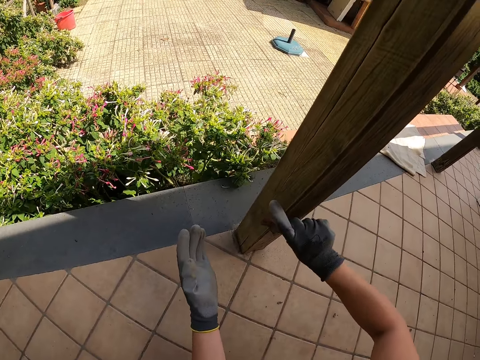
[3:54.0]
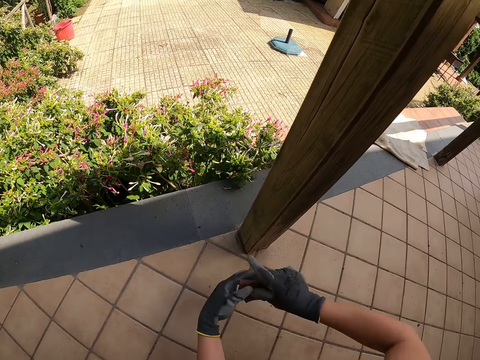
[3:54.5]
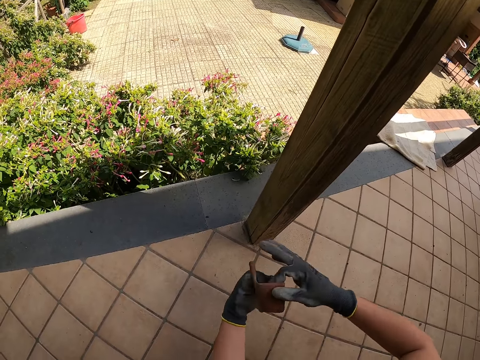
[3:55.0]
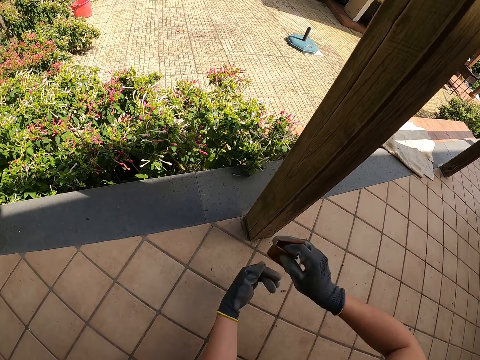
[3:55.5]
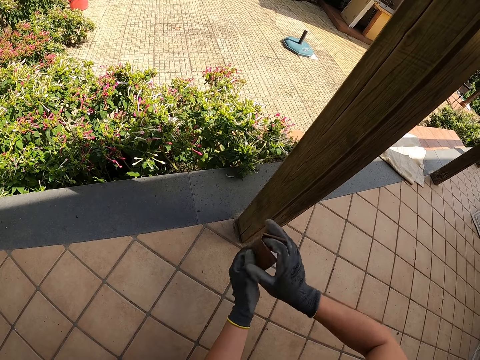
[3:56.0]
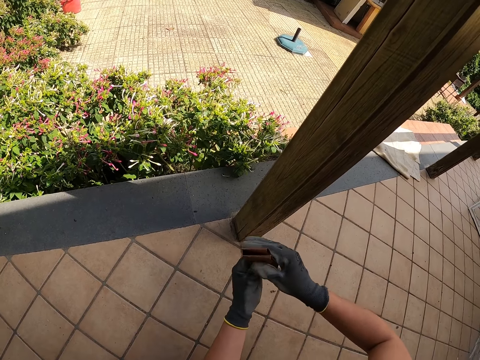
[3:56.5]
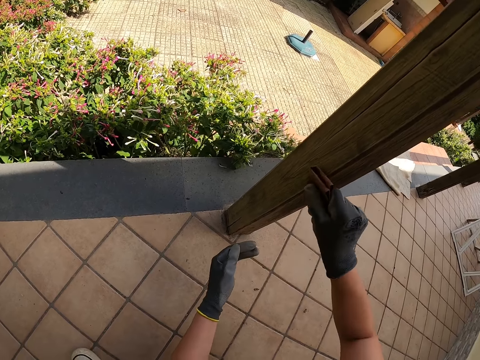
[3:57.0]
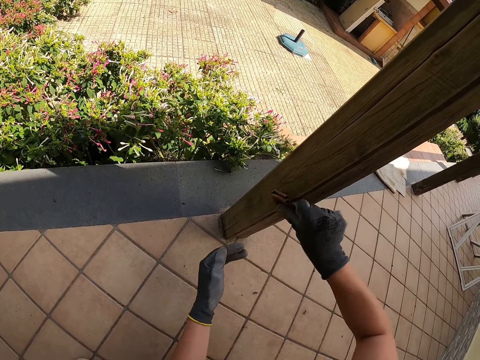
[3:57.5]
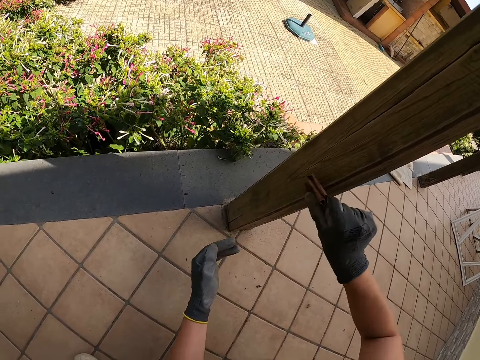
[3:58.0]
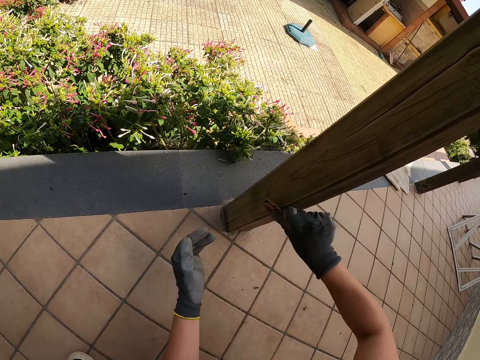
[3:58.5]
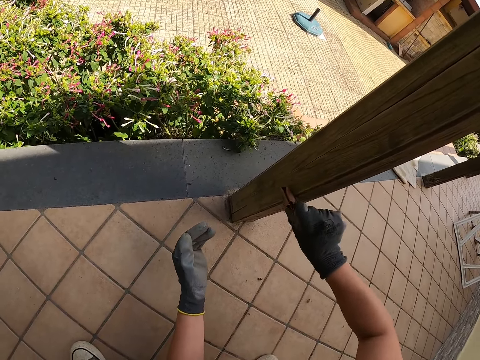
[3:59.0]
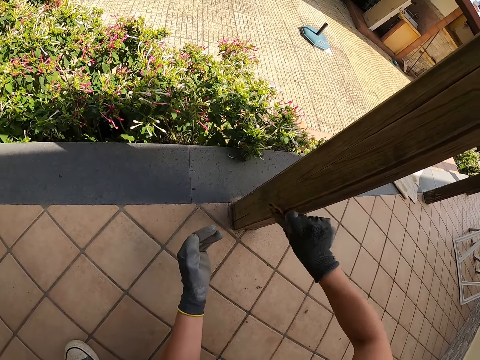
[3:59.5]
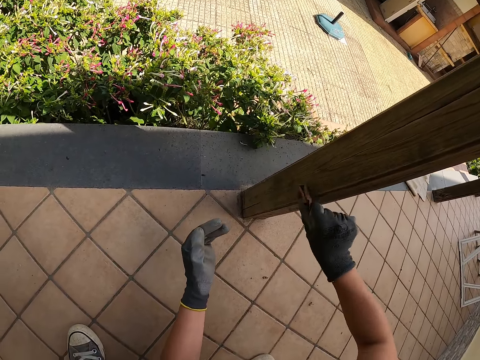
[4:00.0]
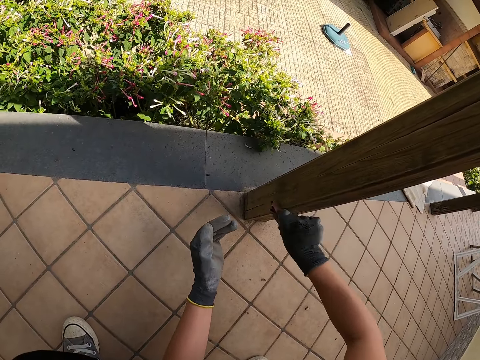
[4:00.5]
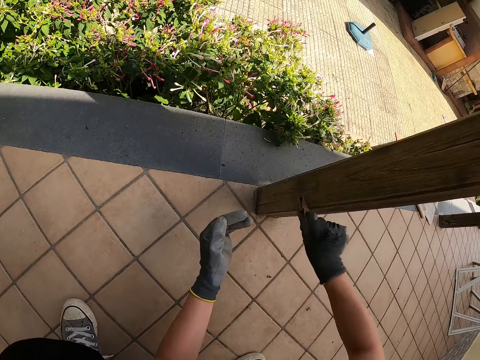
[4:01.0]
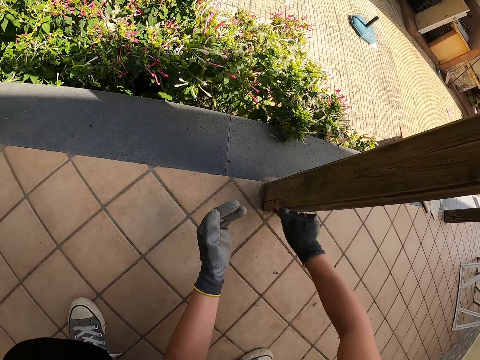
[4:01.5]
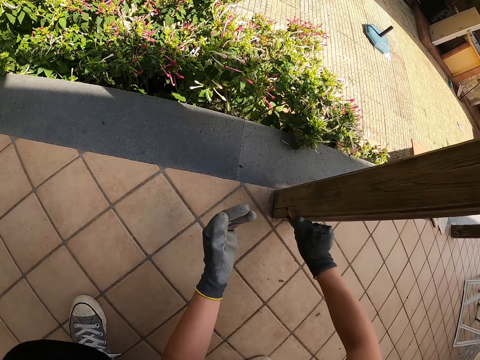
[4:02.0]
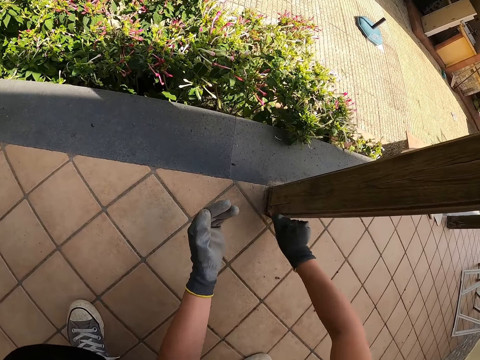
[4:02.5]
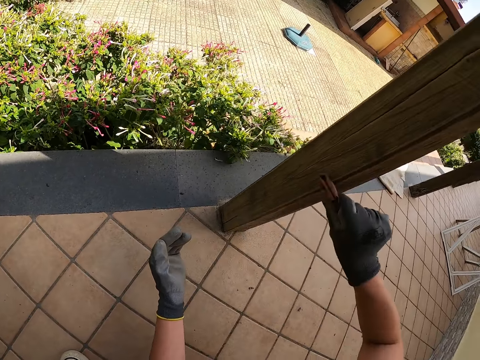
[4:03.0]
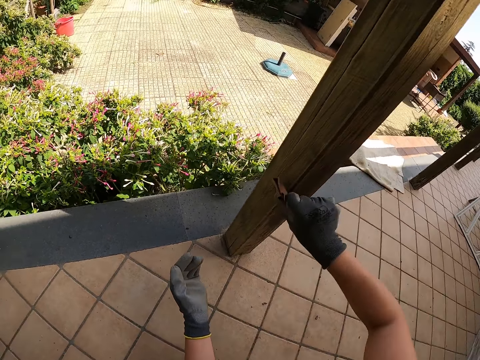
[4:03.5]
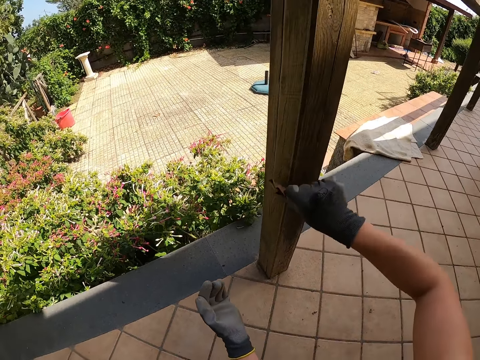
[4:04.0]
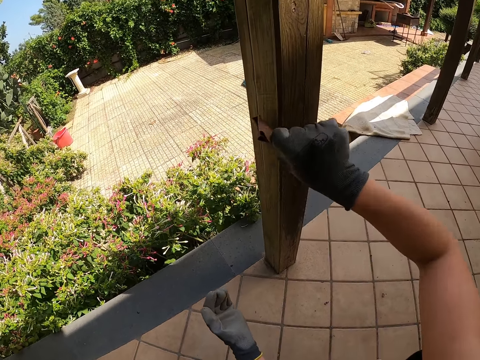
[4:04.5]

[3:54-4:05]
The camera wearer folds the sandpaper. They hold the sandpaper with both hands. They smooth the pole of the wooden fence with the sandpaper.

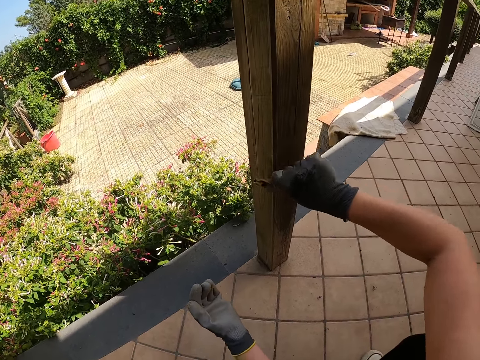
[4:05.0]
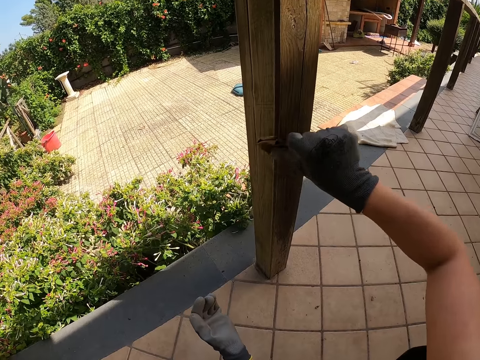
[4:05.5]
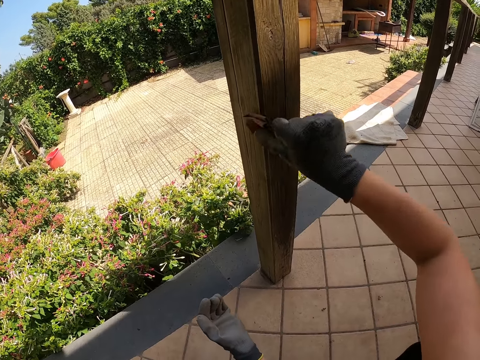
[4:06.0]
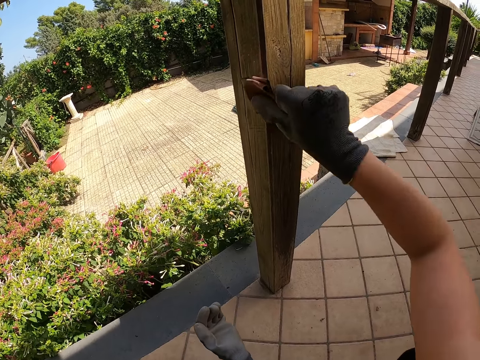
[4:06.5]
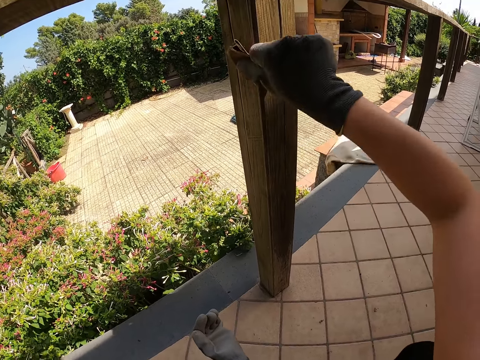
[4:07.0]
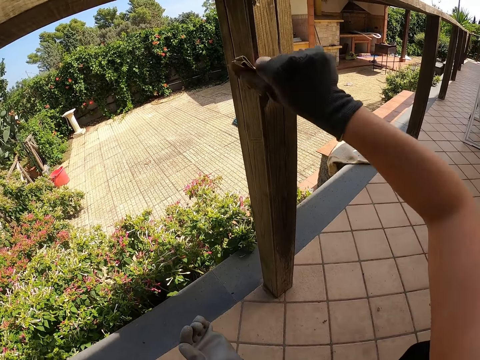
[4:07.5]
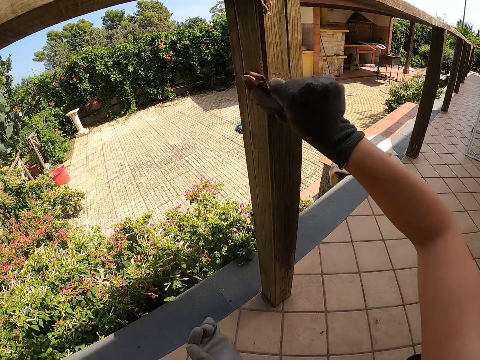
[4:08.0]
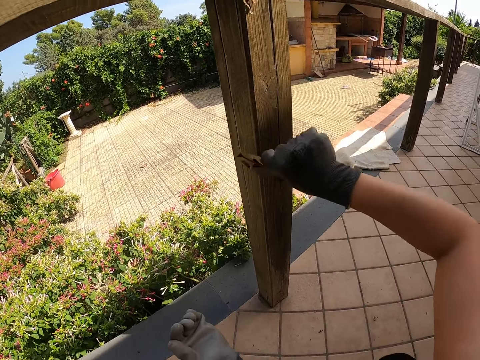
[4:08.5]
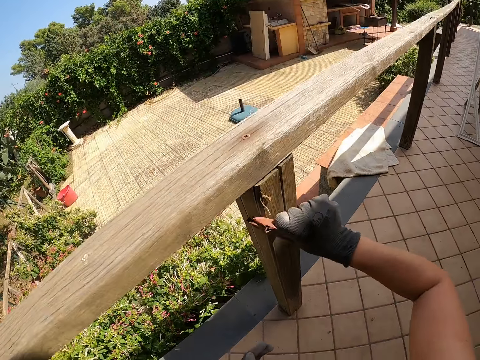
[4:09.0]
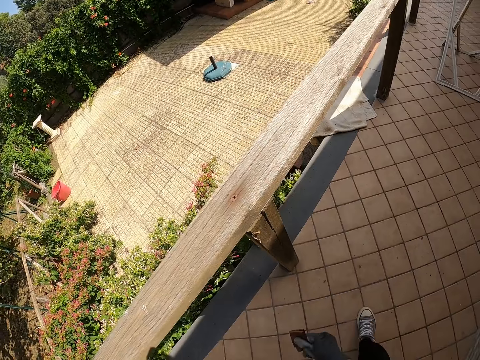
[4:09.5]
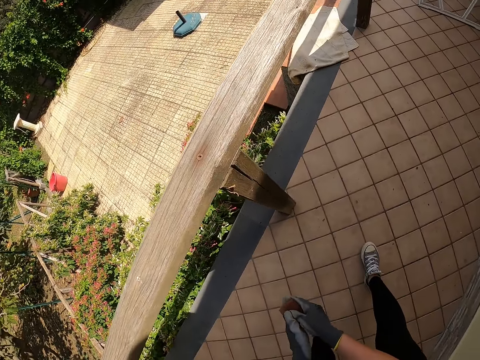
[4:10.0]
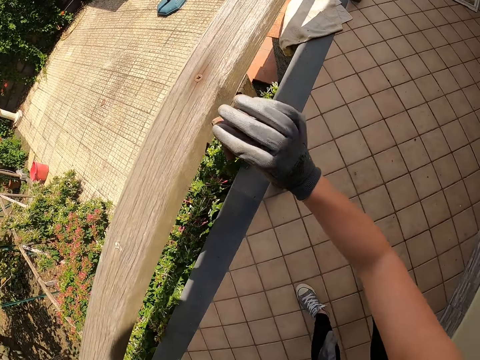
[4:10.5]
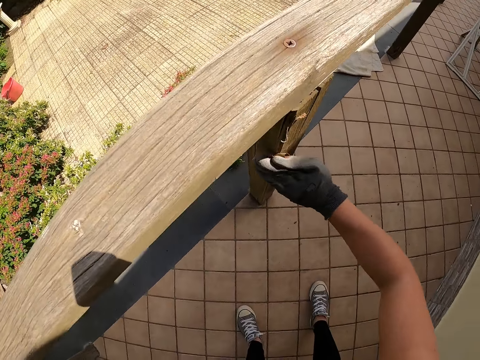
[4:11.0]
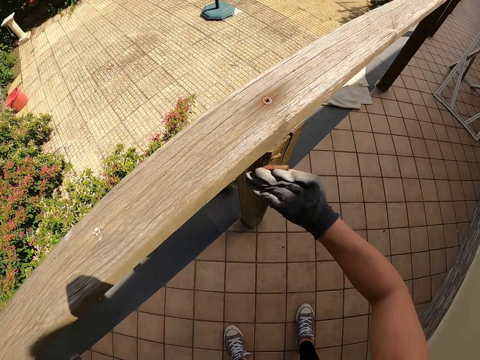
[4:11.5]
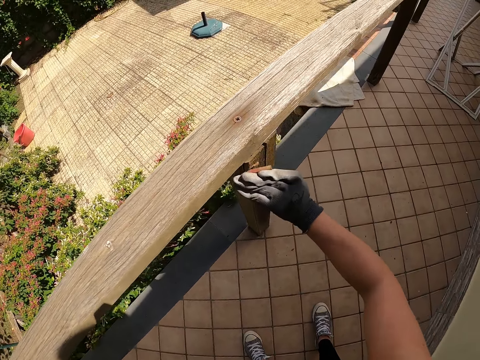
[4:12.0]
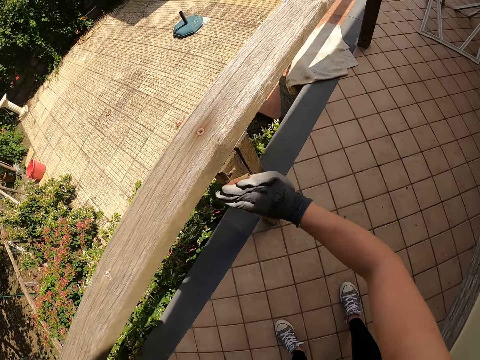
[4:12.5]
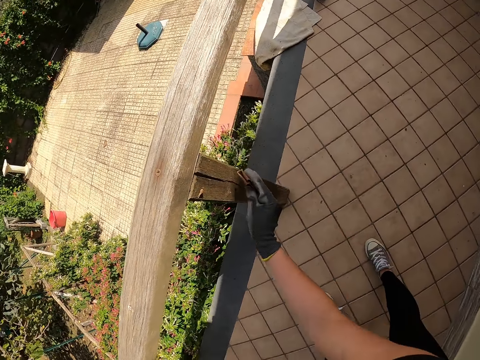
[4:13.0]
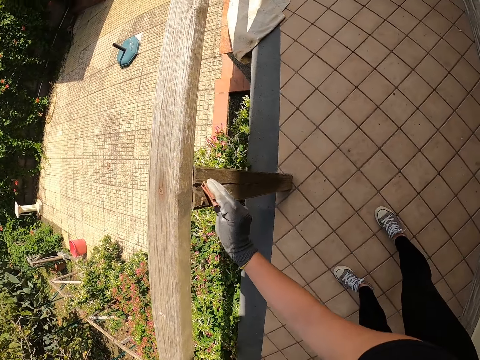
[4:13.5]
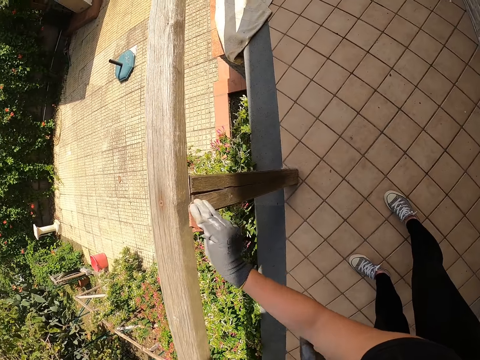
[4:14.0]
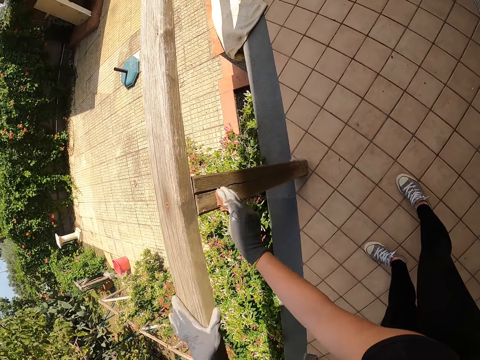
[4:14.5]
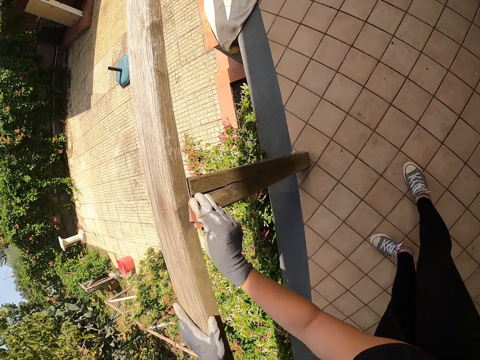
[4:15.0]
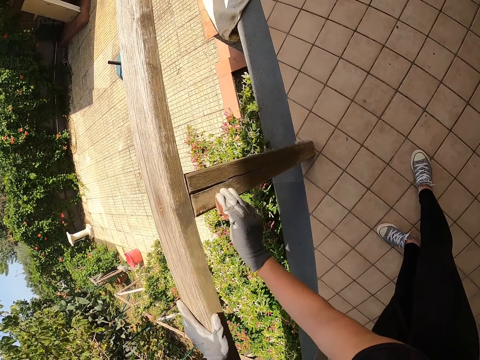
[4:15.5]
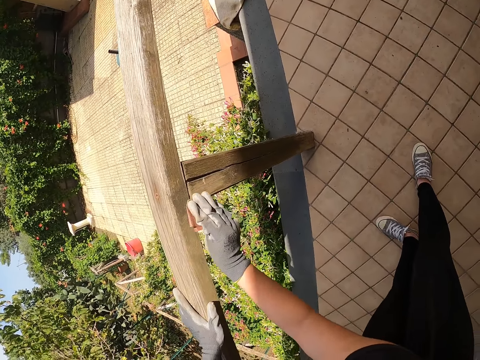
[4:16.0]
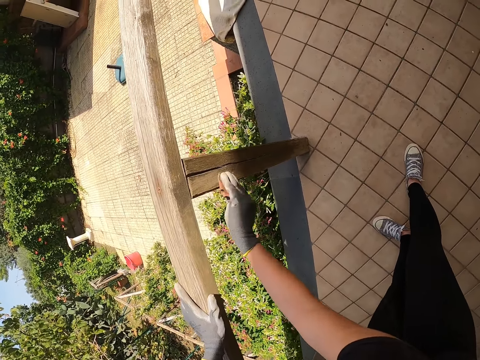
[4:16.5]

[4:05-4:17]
The camera wearer folds the sandpaper. They stop smoothening the baluster. They smooth the pole of the wooden fence with the sandpaper. They hold the balcony railing. They smoothen the baluster.

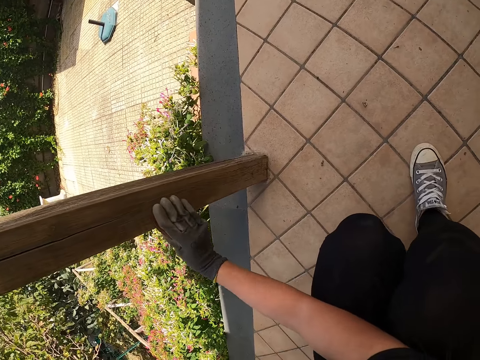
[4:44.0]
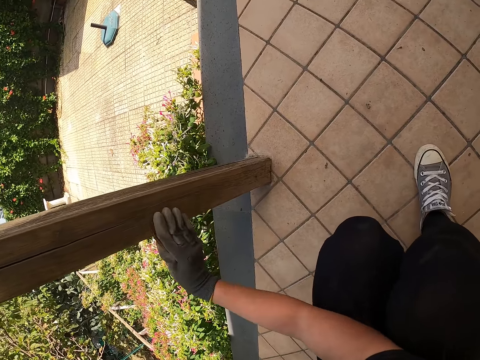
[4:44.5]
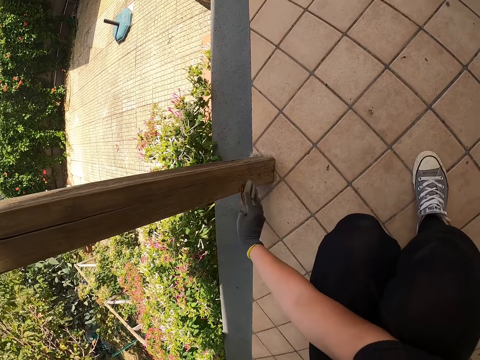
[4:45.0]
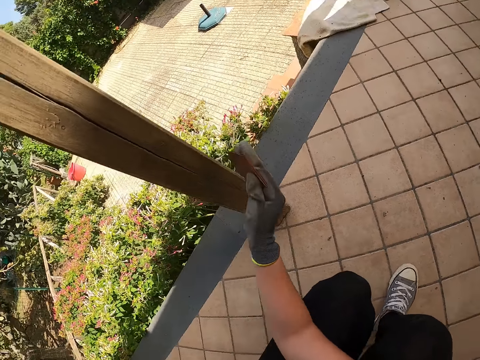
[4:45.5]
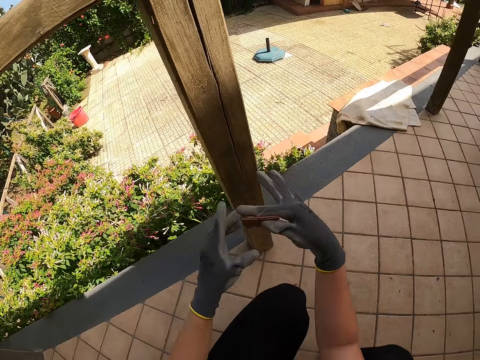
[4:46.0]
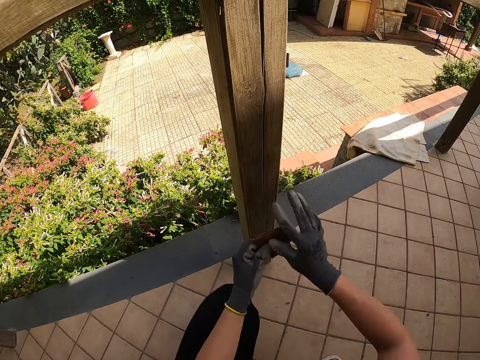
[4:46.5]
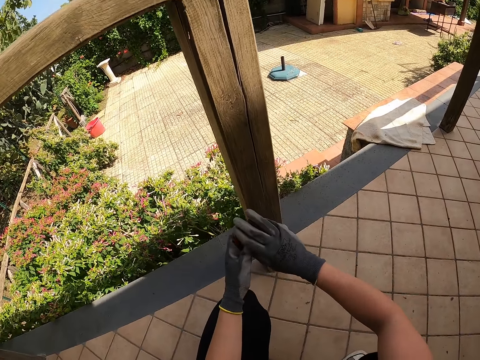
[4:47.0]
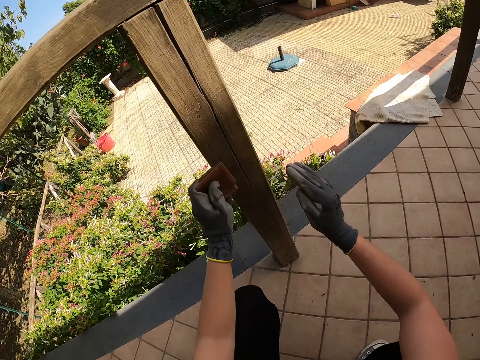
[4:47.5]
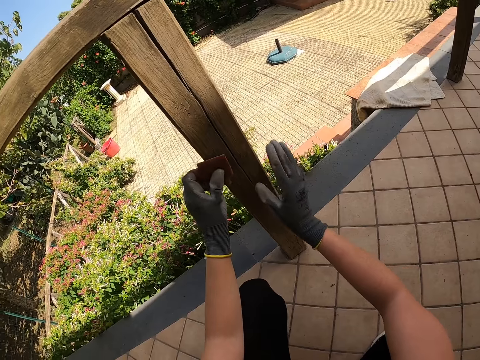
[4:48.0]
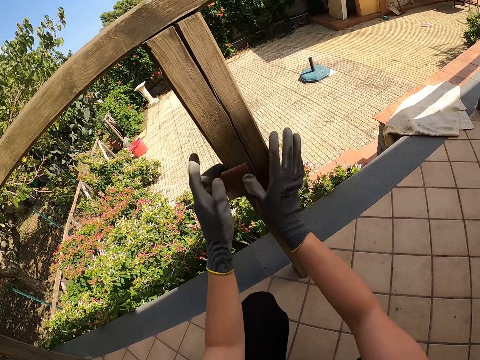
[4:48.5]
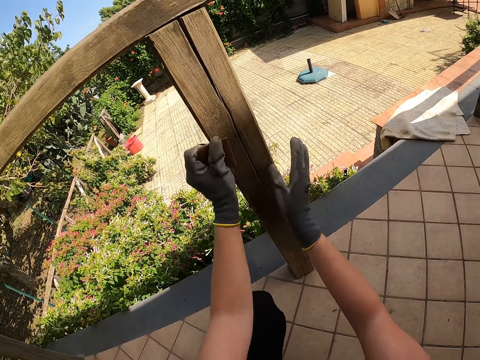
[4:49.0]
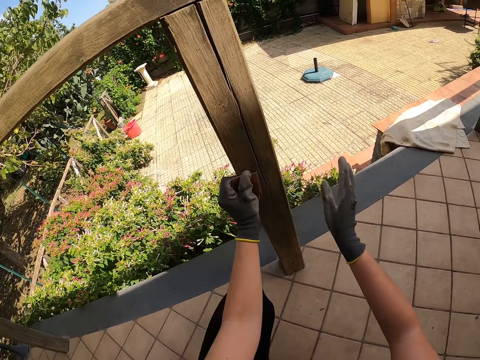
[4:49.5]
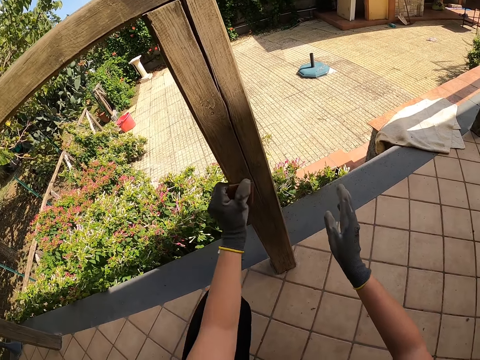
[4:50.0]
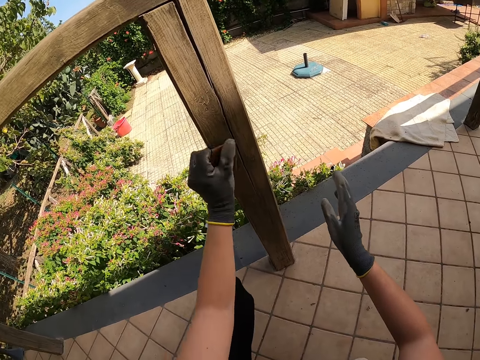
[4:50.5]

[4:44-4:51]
The camera wearer passes the sandpaper to the other hand. They fold the sandpaper by pressing it on the pole on the wooden fence. They smooth the pole of the fence with the sandpaper.
